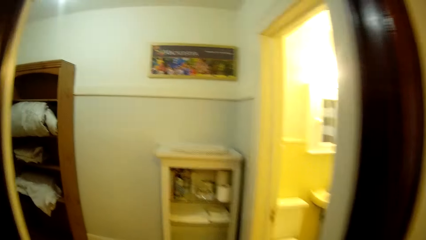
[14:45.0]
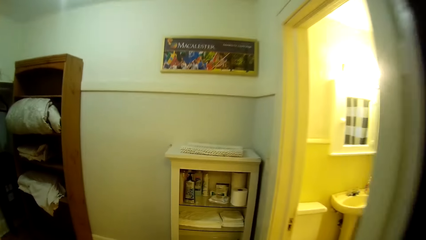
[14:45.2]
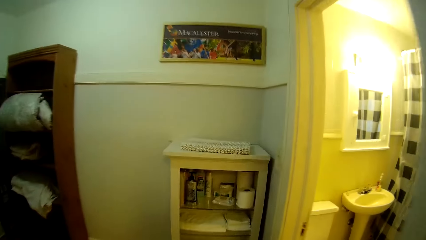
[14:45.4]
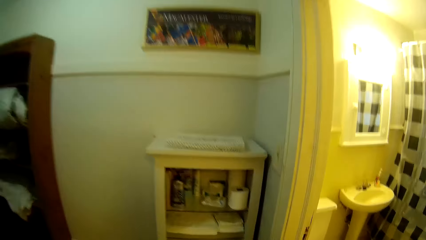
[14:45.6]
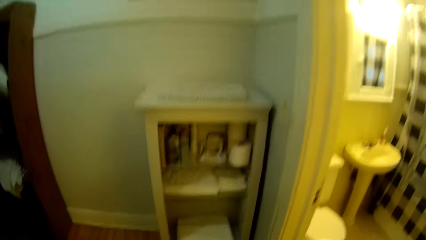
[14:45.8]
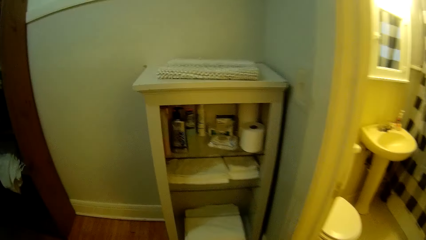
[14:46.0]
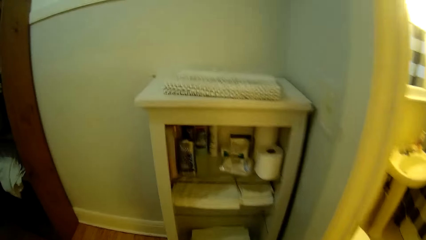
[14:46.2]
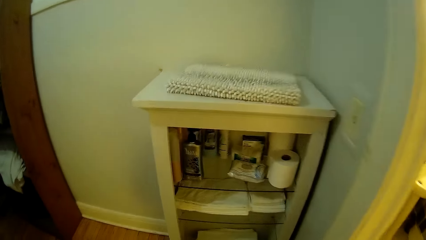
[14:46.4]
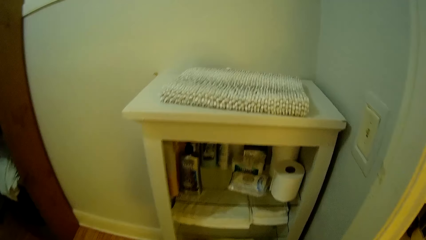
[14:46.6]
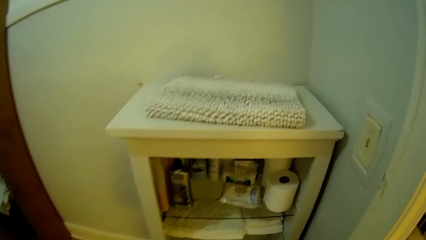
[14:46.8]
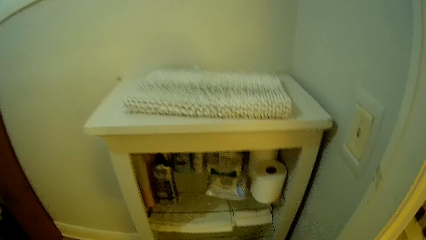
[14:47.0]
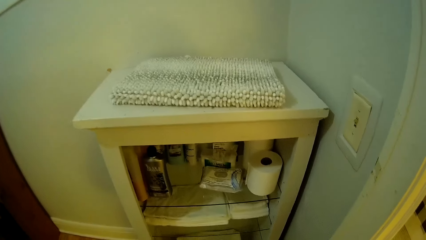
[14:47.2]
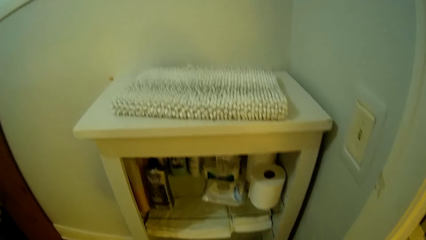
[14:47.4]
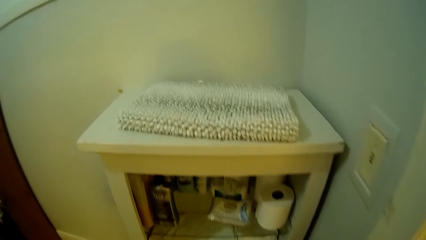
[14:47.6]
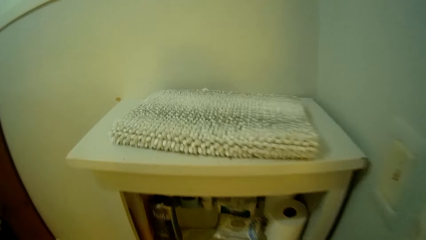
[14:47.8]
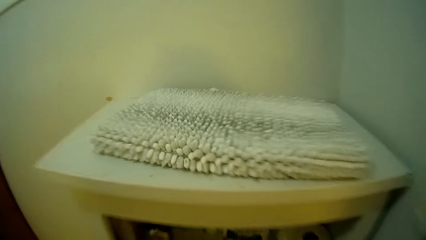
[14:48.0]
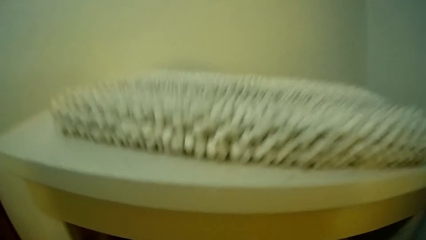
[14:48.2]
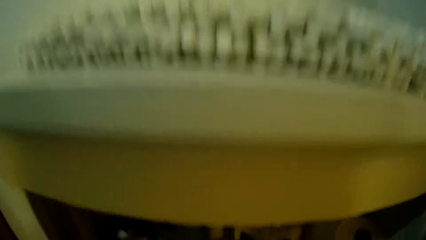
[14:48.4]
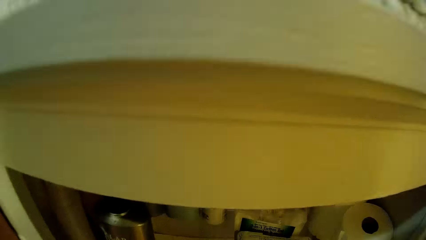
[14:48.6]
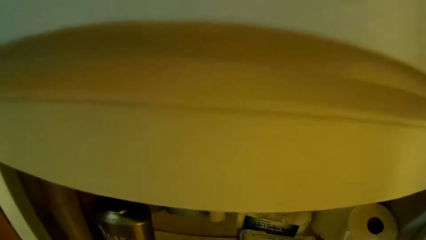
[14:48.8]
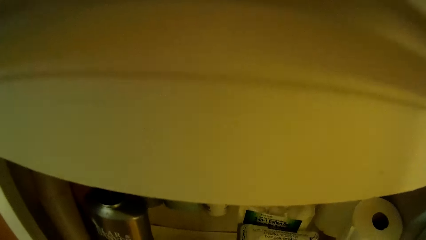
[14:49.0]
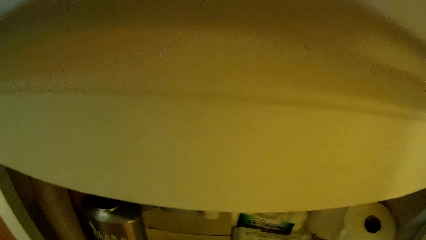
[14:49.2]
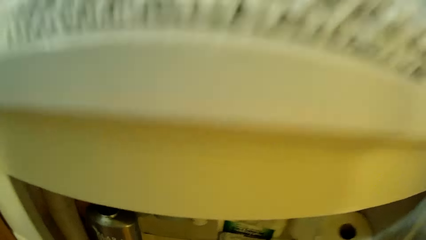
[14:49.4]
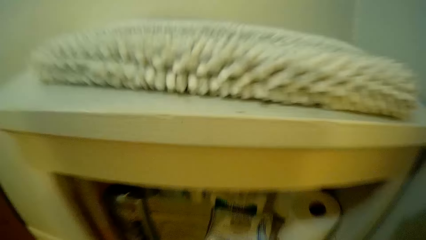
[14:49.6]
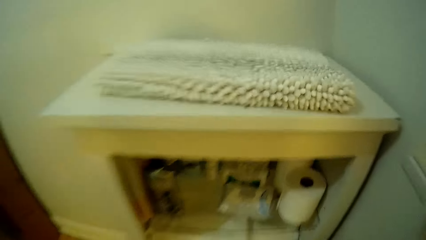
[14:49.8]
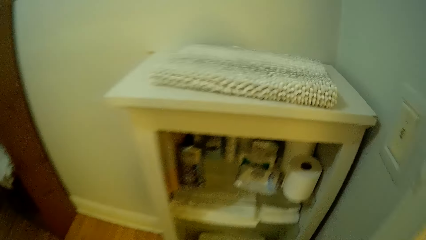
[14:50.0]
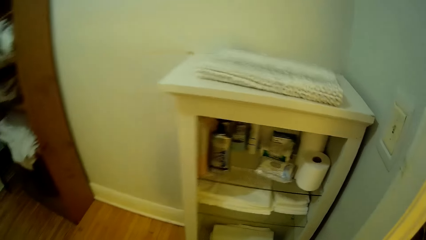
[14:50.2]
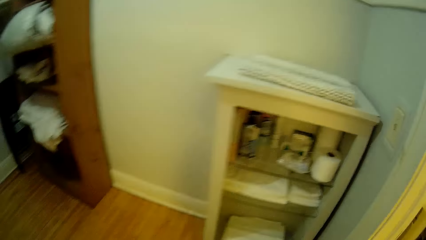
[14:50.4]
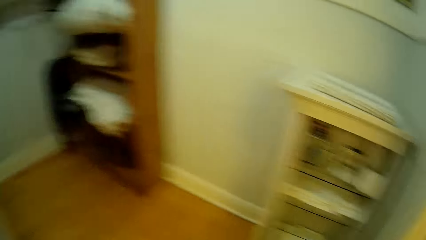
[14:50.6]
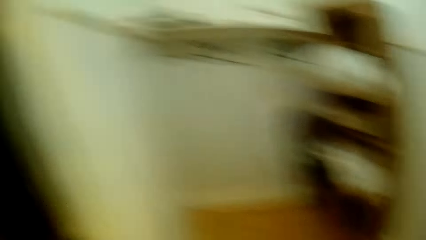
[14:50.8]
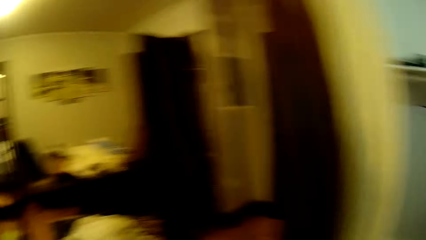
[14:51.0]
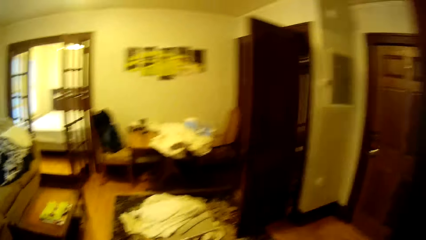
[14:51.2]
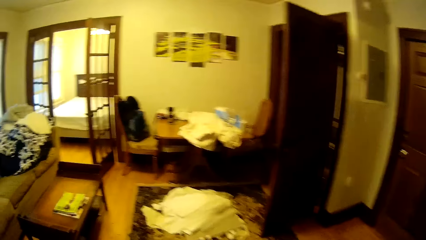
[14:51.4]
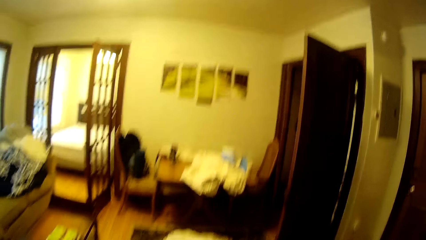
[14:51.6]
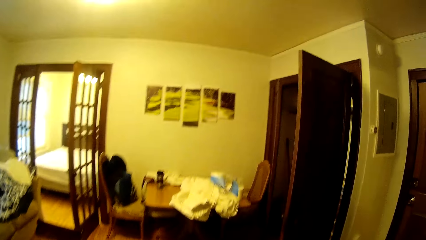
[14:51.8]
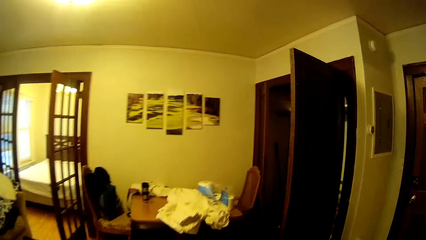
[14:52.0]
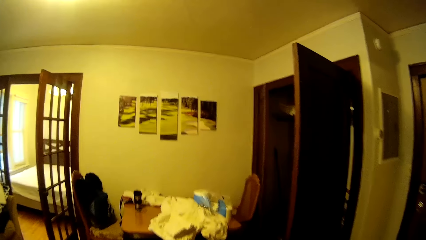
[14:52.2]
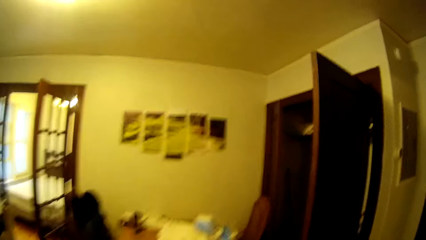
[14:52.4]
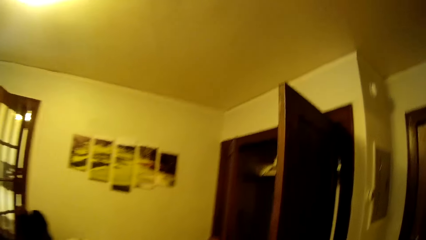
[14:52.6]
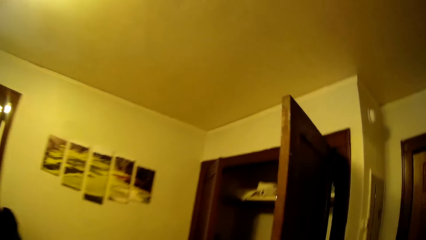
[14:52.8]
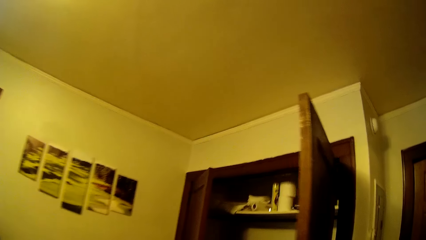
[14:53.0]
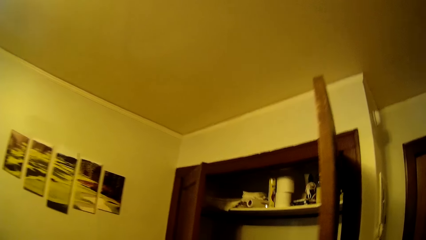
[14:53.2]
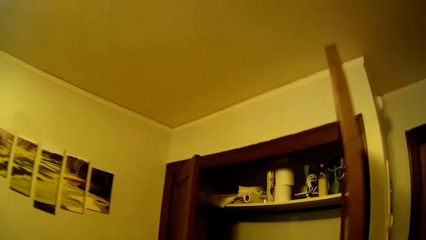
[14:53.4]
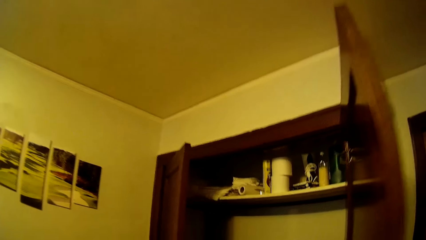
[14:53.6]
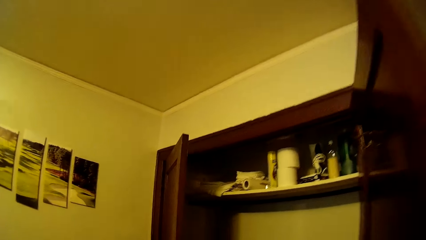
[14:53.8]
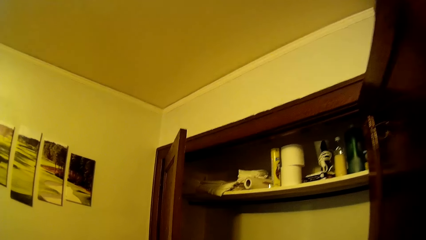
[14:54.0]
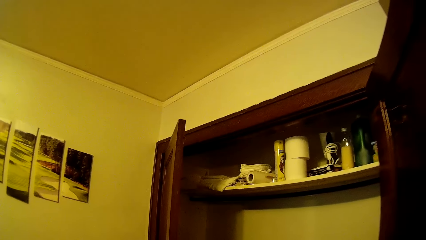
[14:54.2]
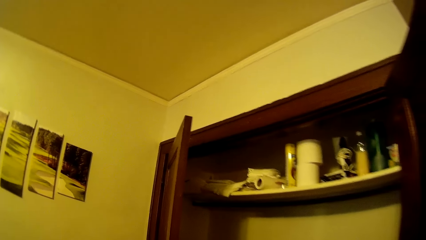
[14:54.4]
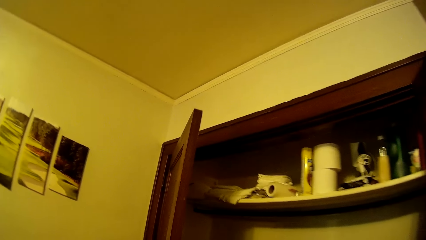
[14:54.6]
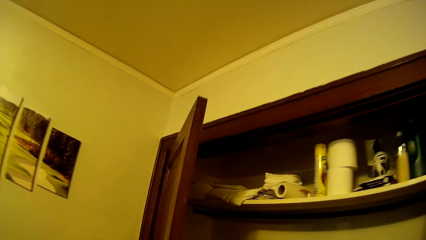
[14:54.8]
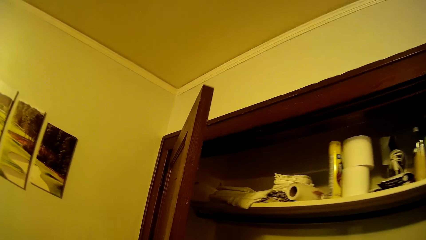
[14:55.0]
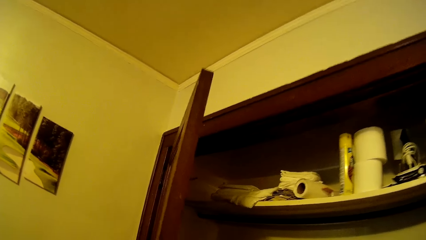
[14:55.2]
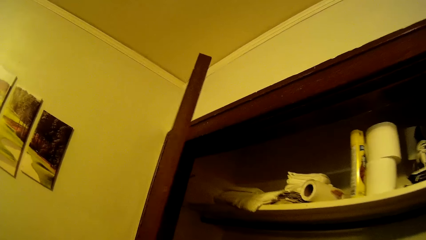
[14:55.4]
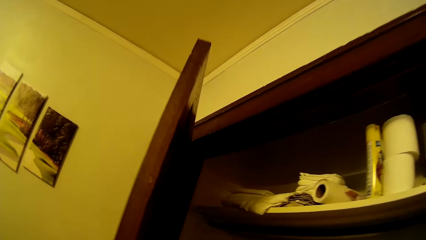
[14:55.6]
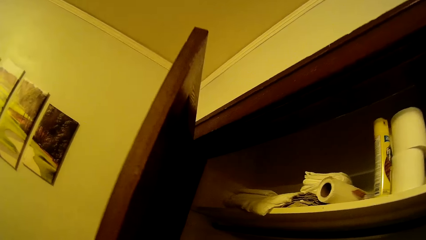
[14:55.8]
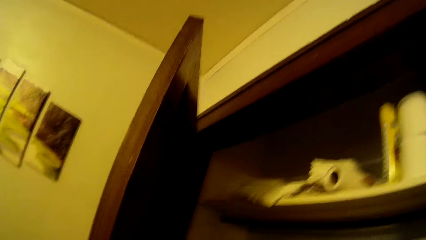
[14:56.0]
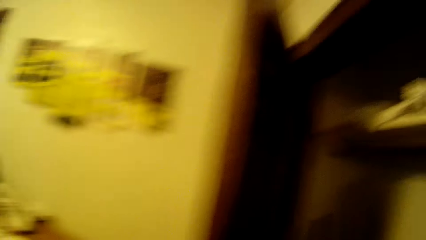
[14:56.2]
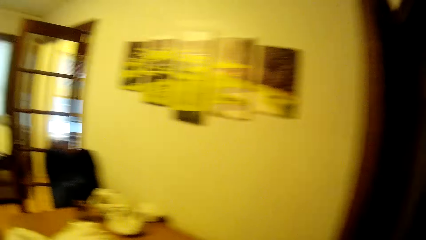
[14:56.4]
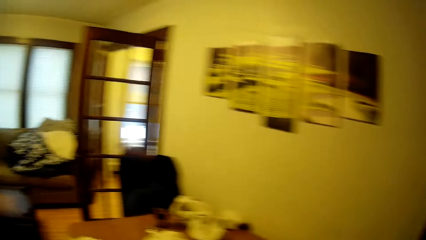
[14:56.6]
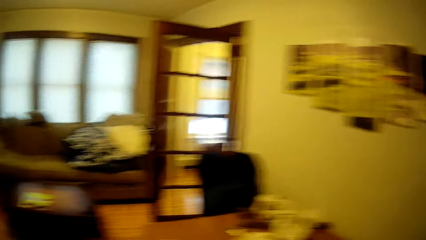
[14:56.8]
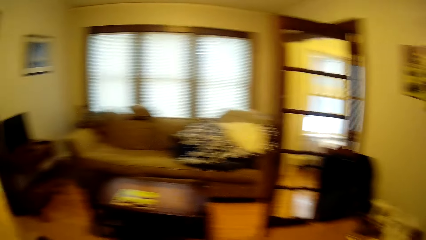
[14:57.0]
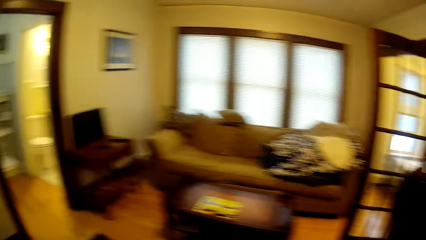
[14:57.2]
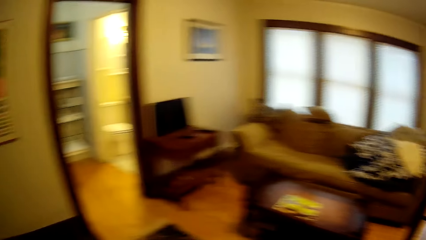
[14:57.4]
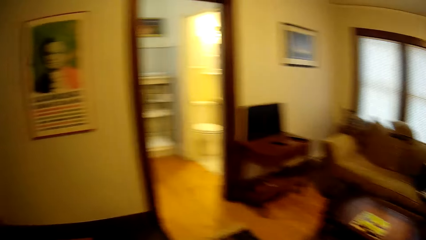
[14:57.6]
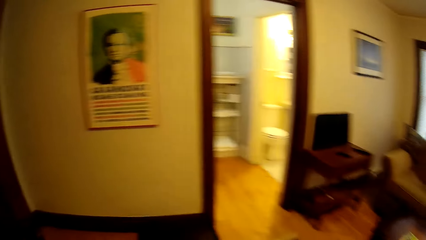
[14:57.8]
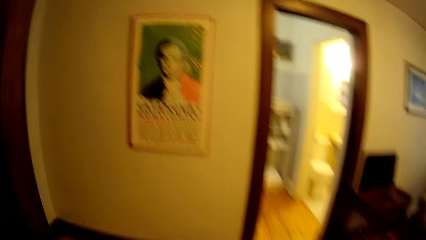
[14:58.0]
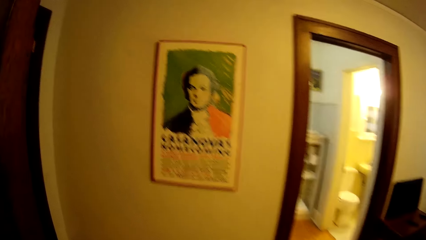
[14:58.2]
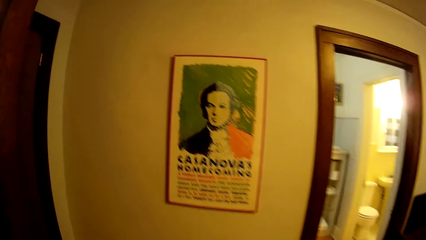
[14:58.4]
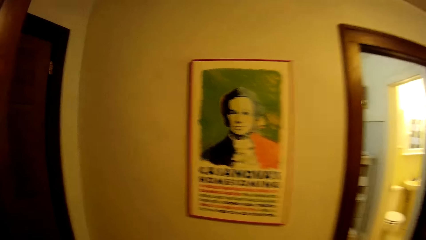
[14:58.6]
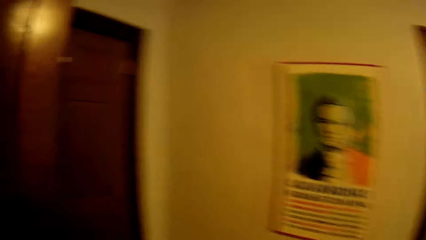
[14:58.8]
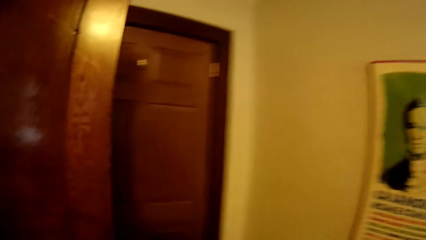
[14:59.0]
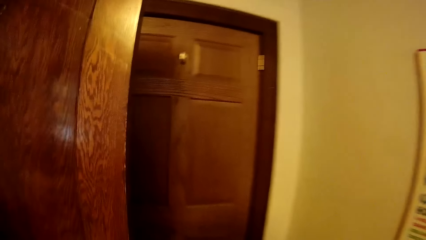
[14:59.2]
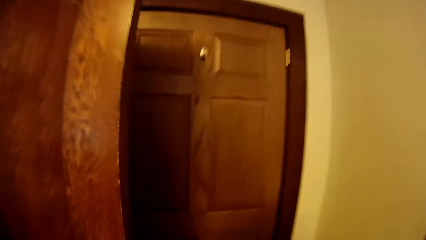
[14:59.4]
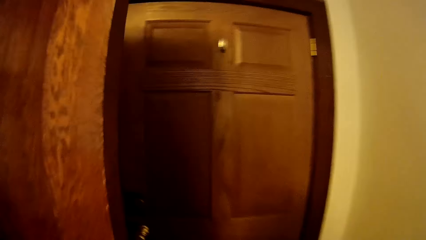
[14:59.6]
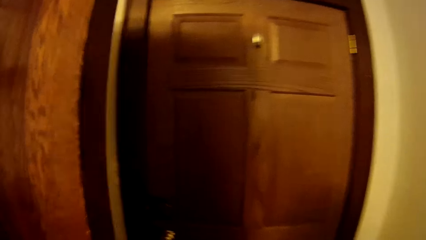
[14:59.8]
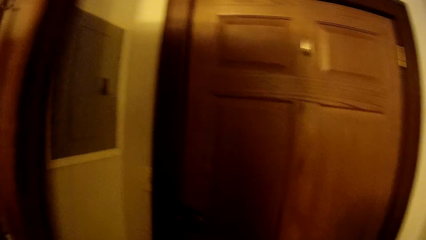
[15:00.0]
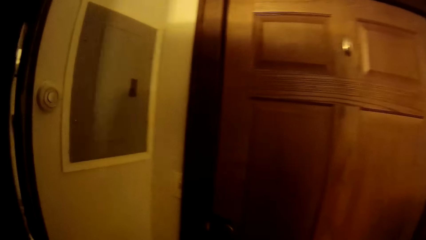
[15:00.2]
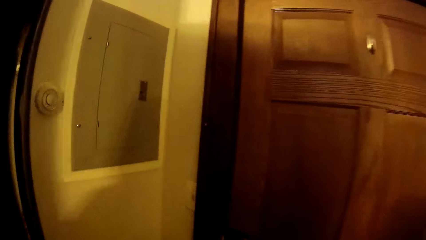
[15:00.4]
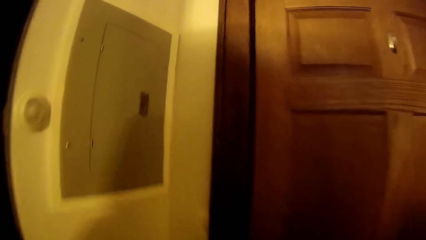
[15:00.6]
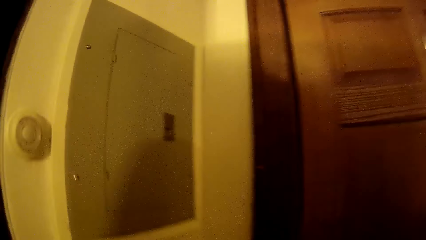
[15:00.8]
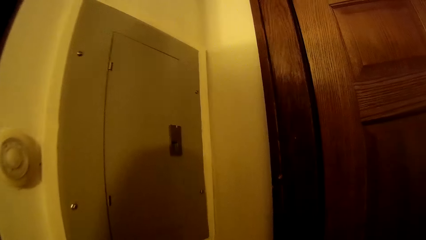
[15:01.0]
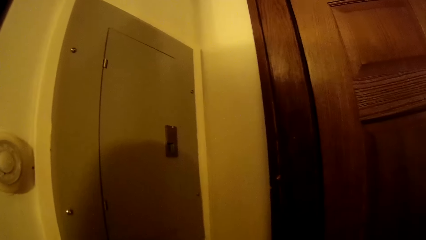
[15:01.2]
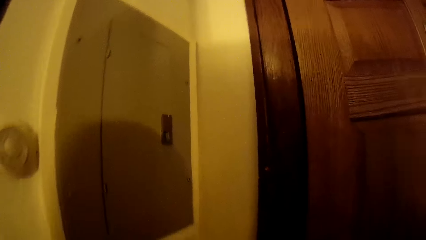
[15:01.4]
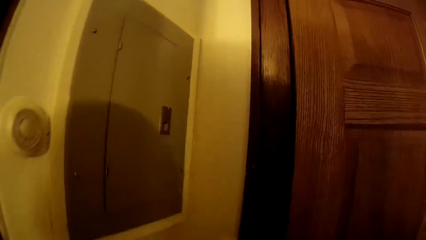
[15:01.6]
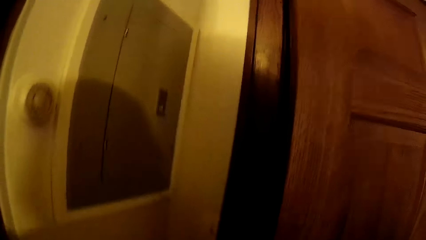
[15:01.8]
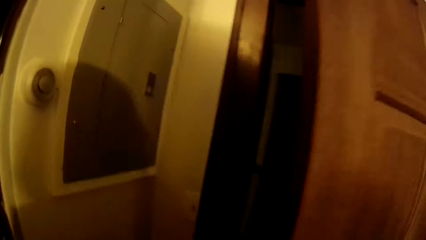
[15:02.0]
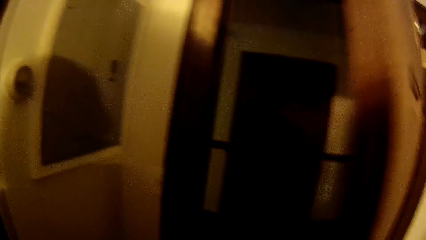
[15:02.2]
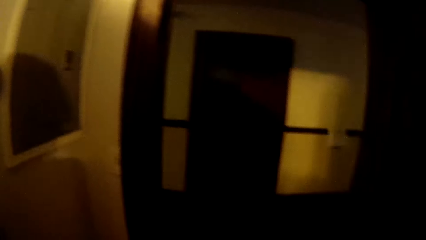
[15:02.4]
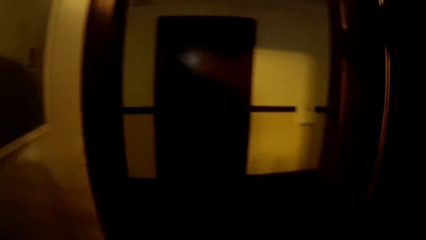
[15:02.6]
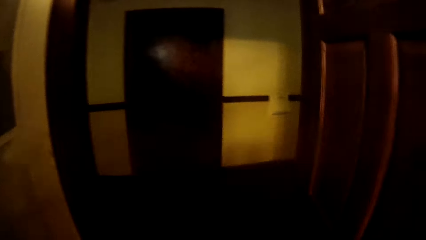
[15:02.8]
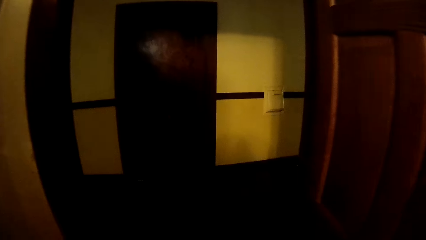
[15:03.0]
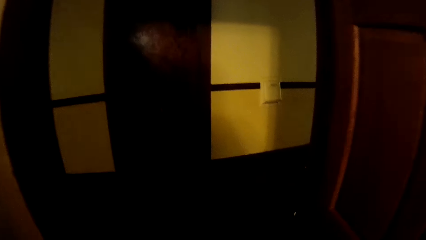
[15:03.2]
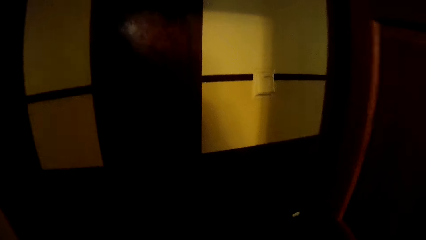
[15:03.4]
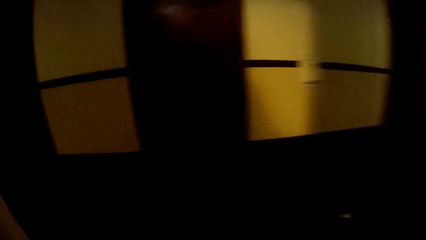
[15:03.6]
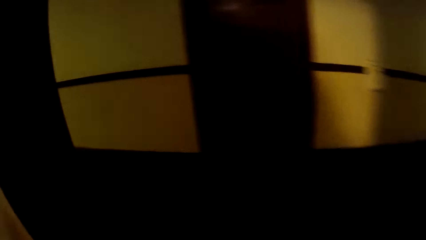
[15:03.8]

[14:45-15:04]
The camera wearer bends towards a shelf. They walk towards the wall cabinet. They view around in the wall cabinet. They walk around in the house. They open the door. They open the door again. They walk through the door.
